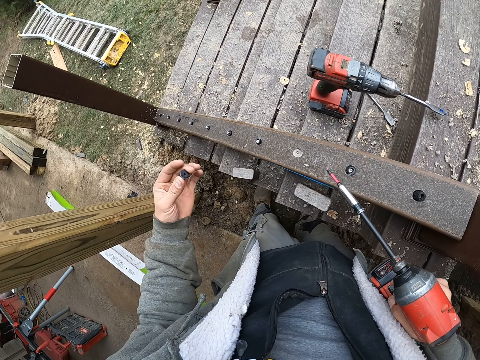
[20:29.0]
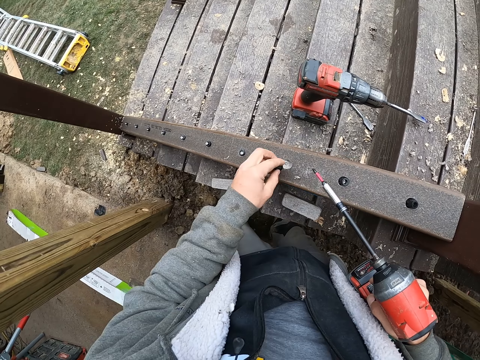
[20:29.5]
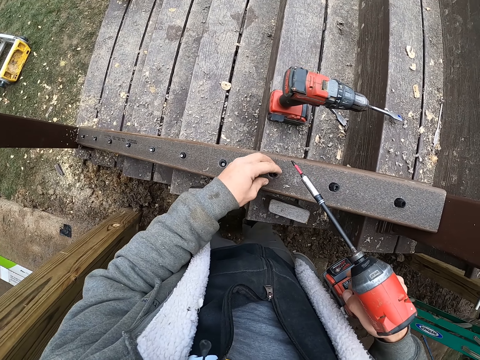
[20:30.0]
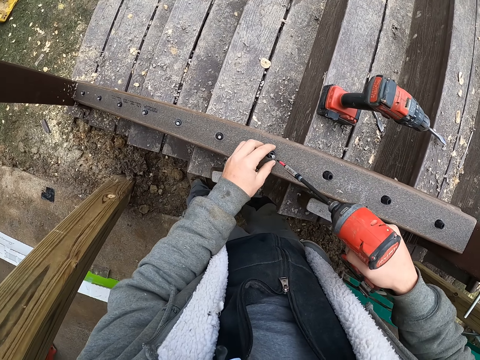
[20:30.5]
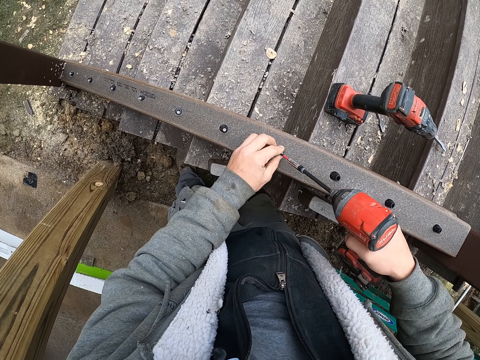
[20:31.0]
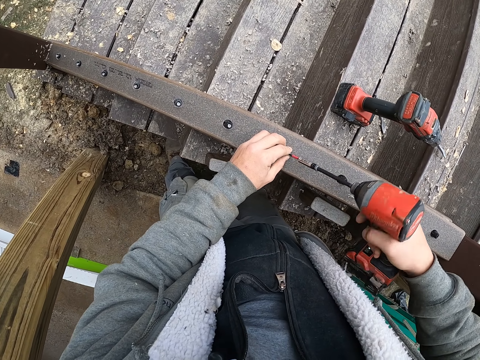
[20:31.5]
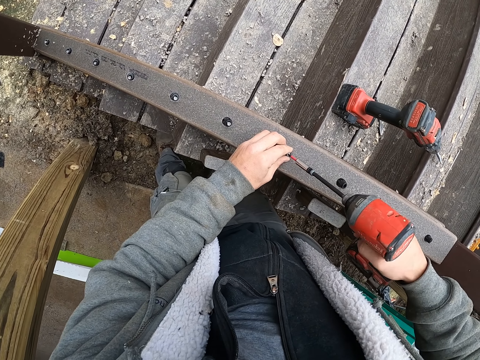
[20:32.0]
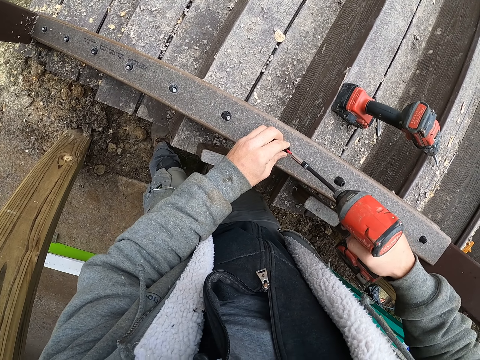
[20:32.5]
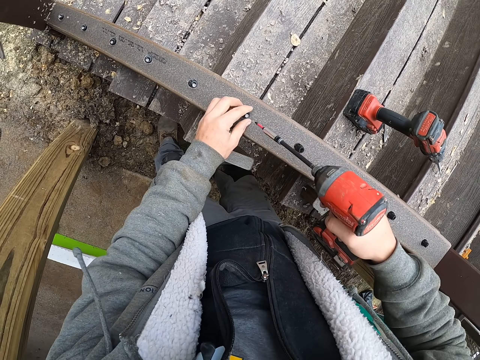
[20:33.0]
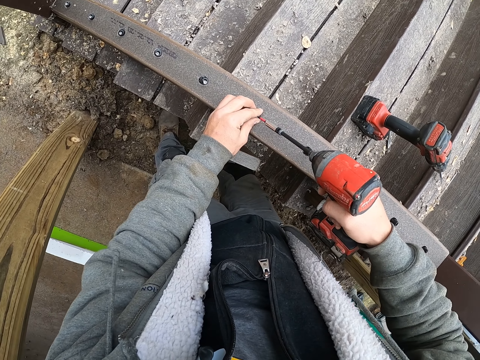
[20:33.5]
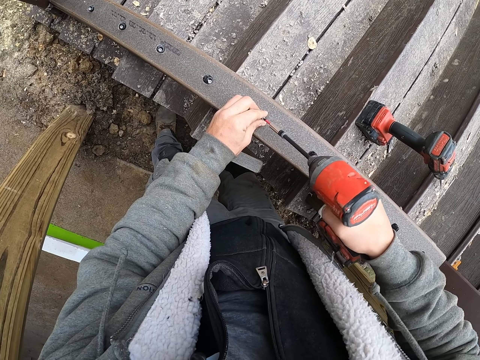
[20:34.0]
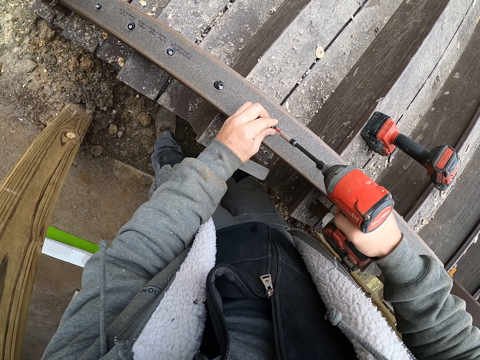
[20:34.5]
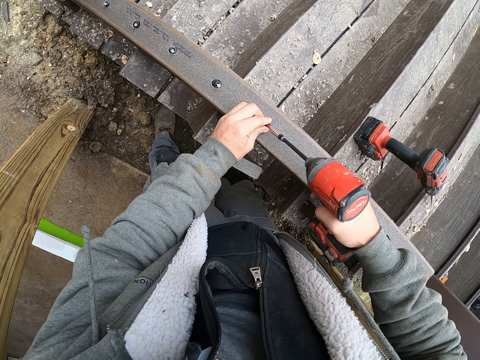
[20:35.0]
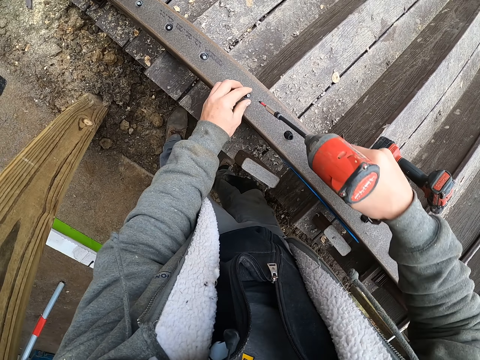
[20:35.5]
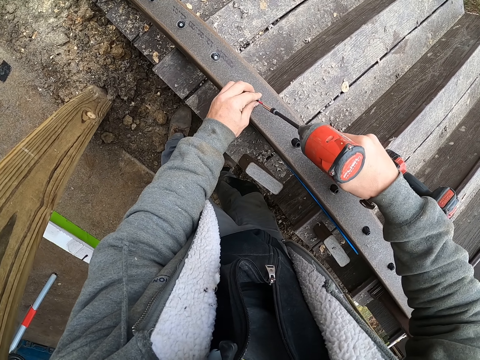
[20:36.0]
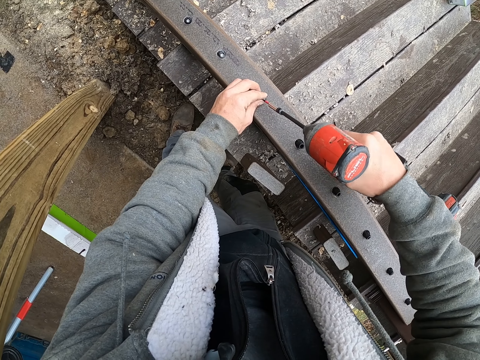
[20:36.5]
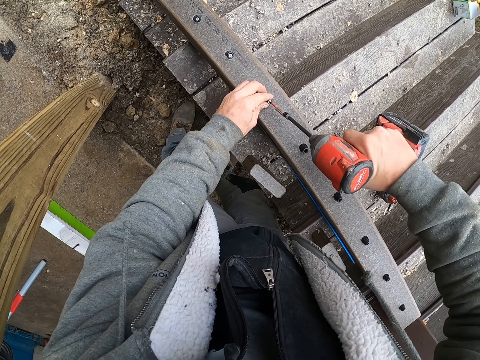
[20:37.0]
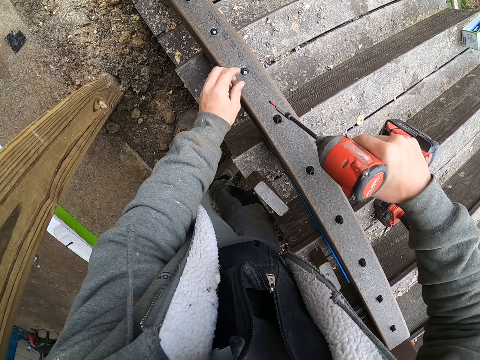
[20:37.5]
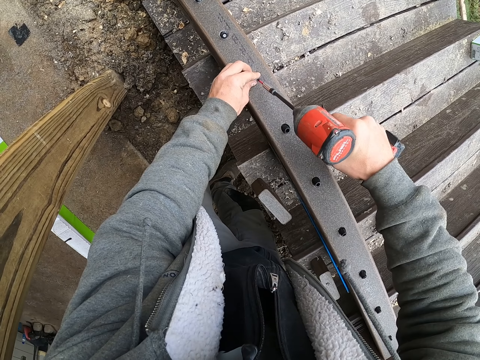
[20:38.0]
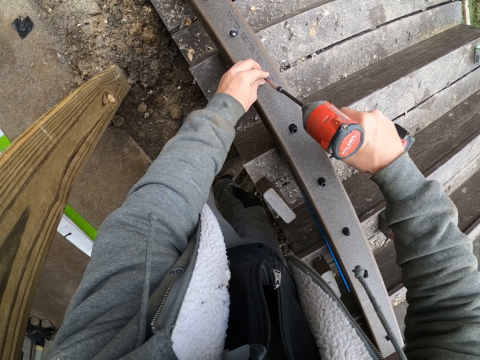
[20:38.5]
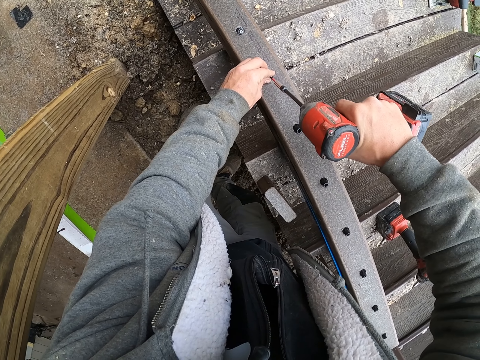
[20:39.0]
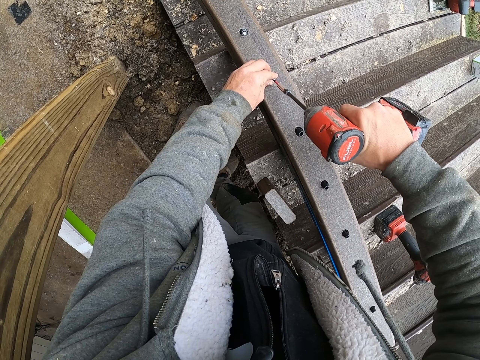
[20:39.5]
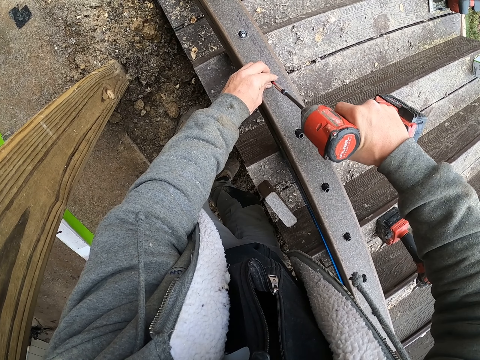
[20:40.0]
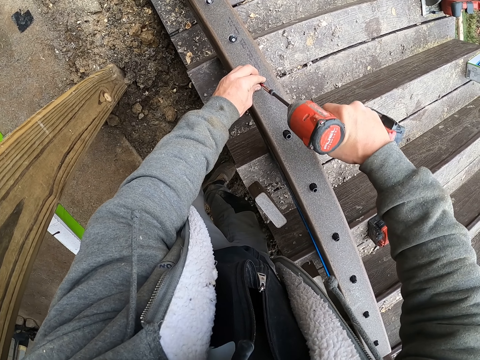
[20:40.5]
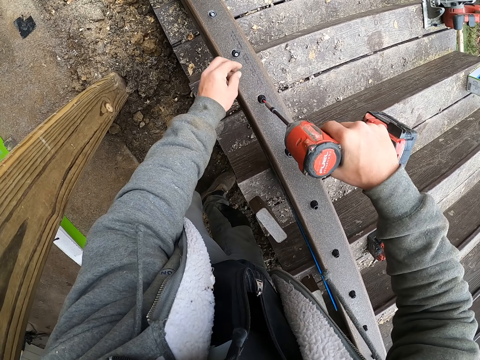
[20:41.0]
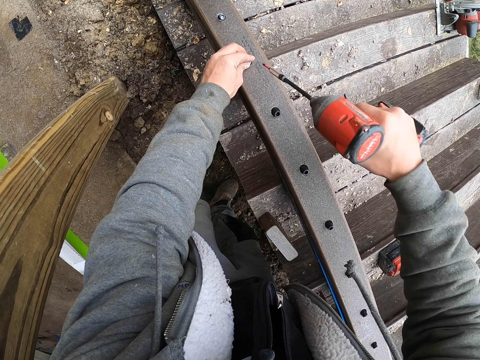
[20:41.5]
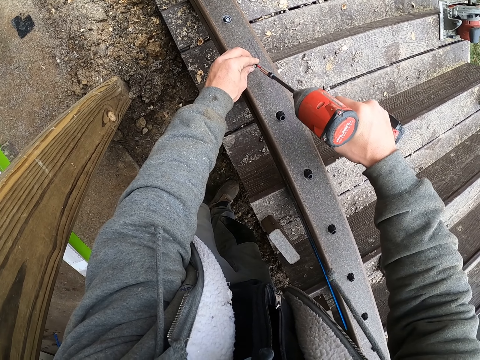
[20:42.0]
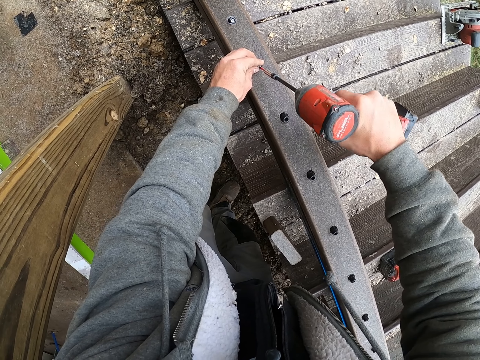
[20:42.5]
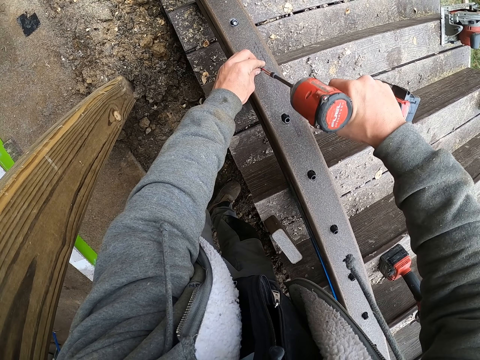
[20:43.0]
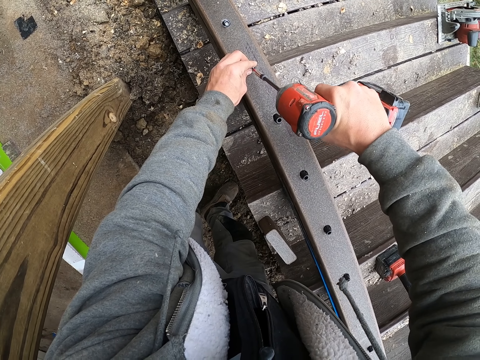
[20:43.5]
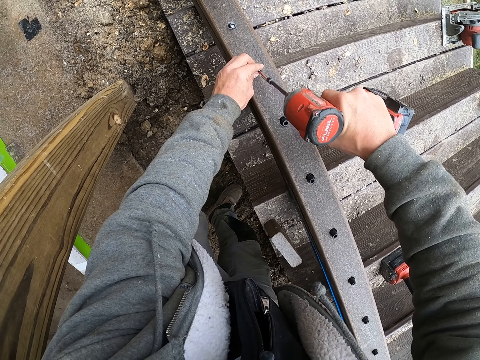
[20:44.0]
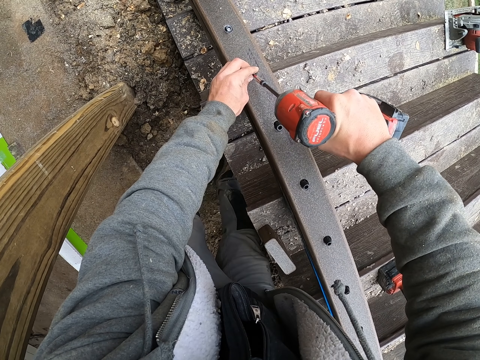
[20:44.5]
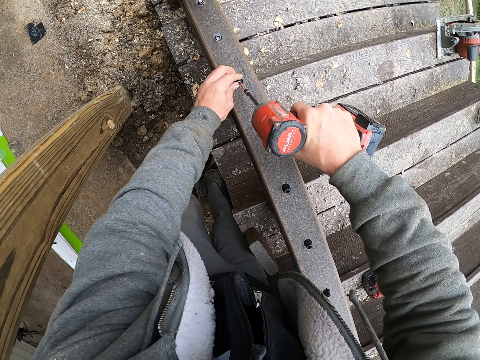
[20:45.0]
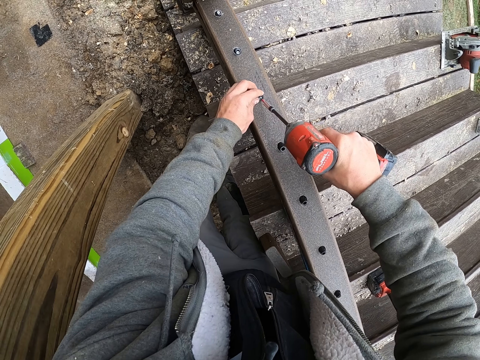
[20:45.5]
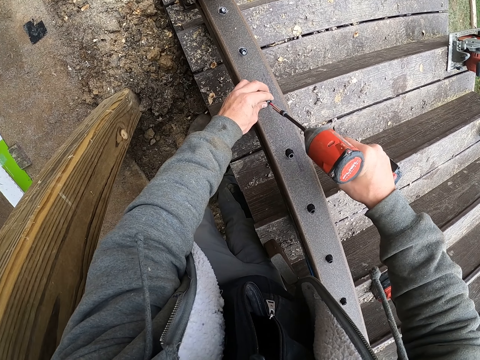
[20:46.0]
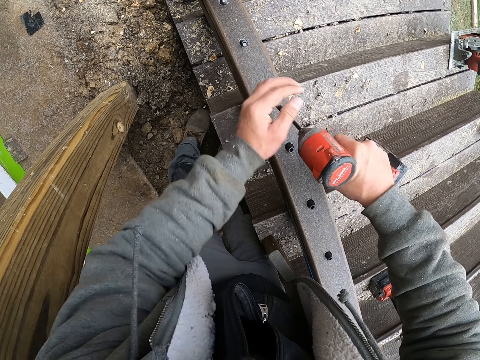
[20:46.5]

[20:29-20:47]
The camera wearer drills the nail in the wood. They fasten the screw with the drill and fasten it again. They drill the nail in the wood and drill it again.

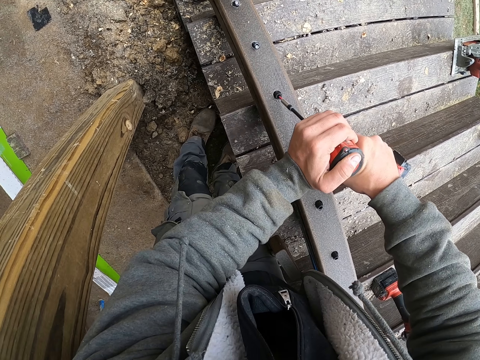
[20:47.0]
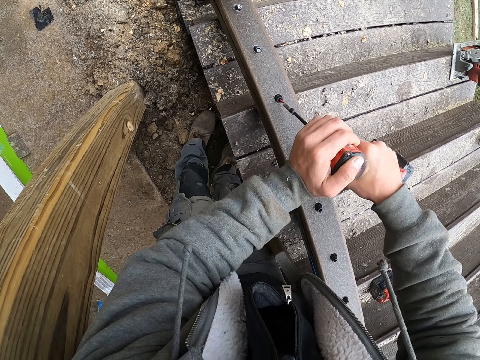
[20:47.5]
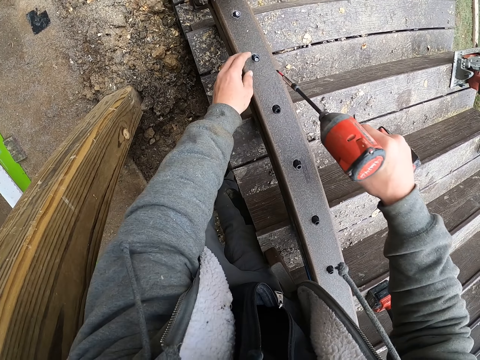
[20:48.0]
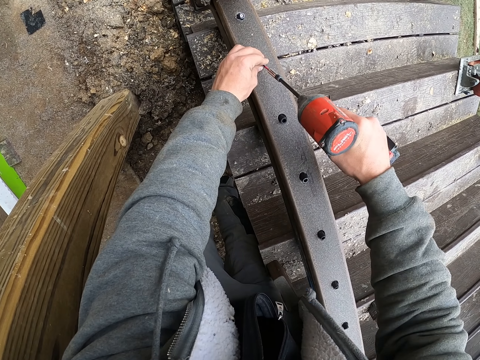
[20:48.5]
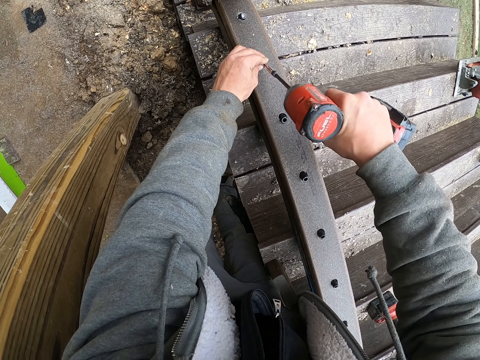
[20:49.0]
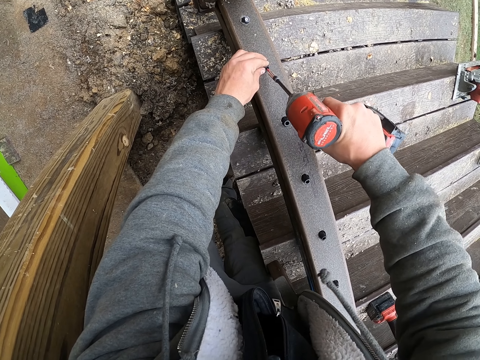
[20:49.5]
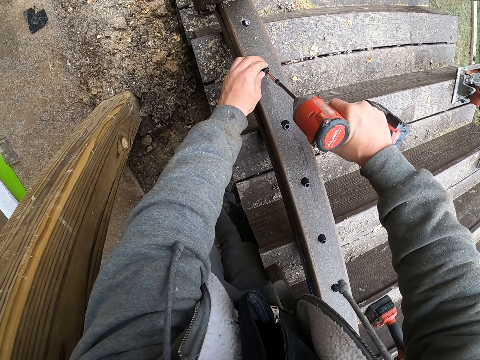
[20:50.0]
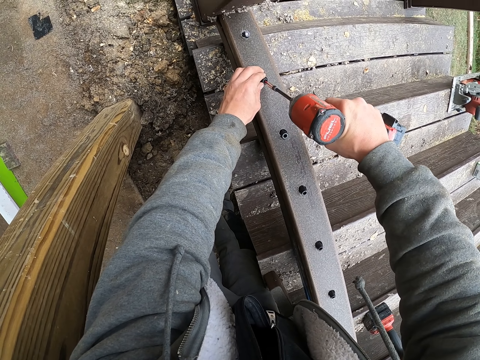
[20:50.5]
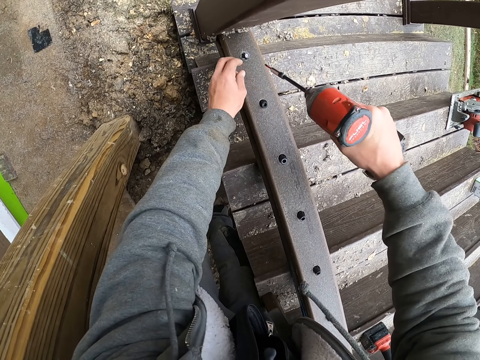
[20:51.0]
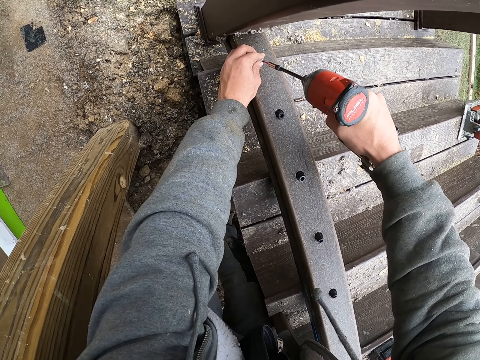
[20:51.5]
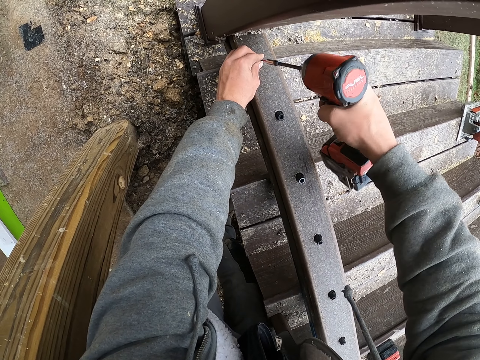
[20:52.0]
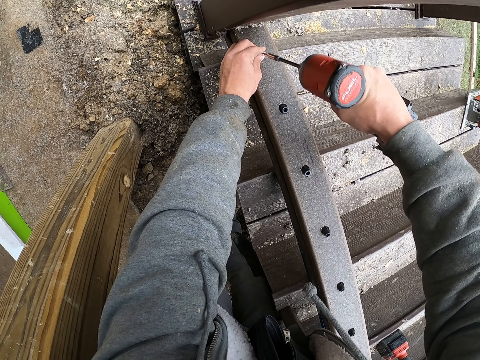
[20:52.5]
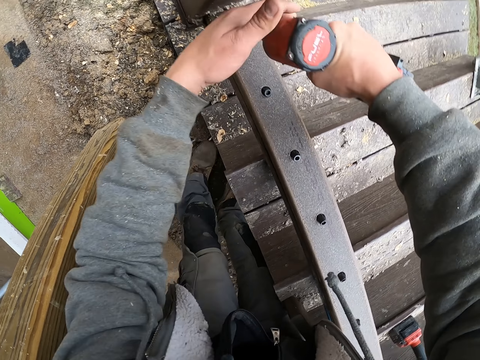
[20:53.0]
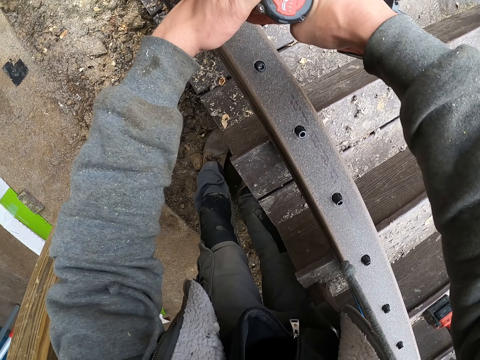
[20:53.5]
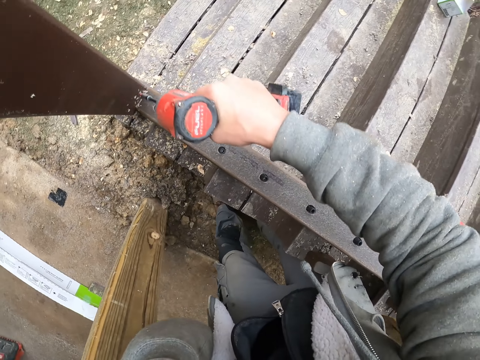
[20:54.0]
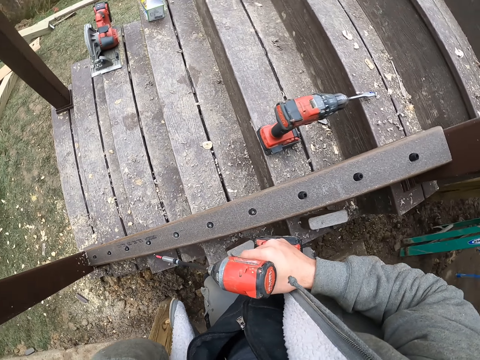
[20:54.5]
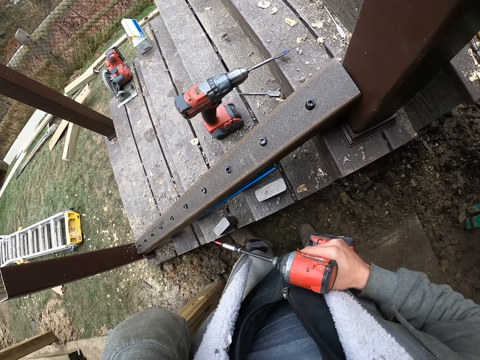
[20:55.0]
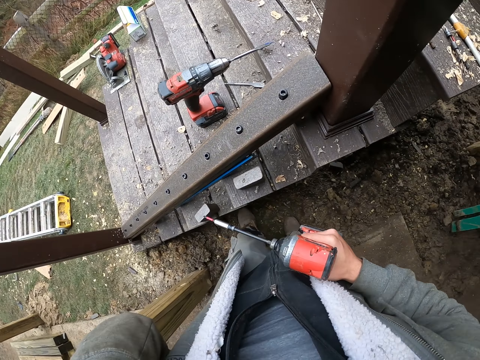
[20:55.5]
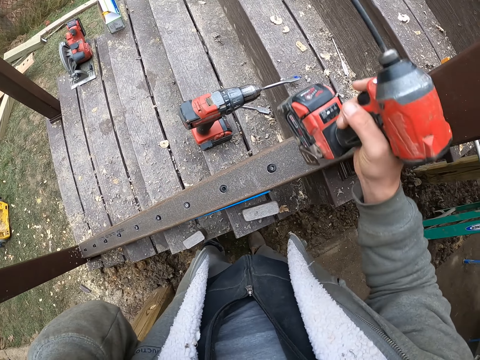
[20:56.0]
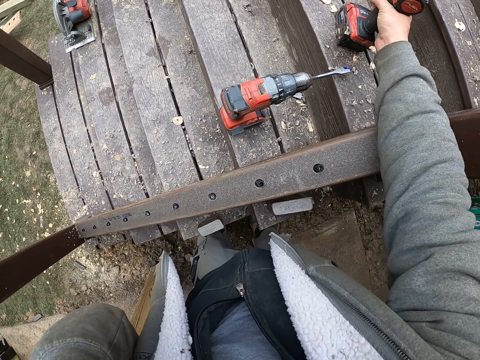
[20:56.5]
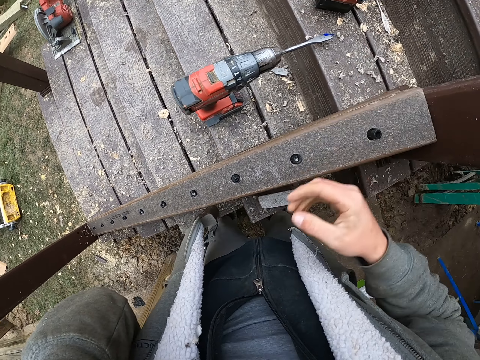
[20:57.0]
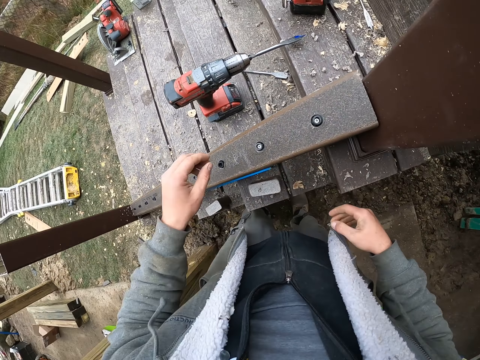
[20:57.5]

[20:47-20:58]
The camera wearer drills the nail in the wood repeatedly. They put the drill down.
